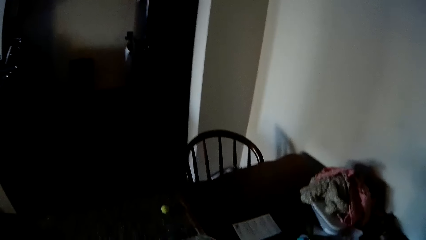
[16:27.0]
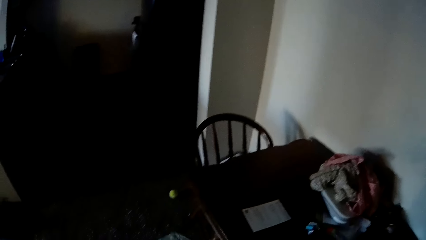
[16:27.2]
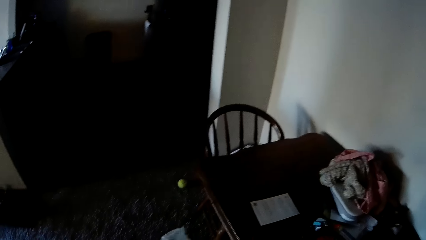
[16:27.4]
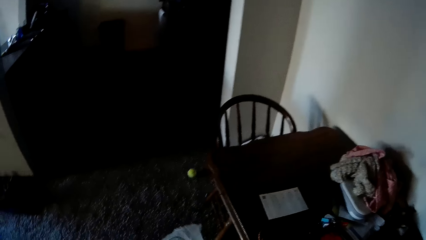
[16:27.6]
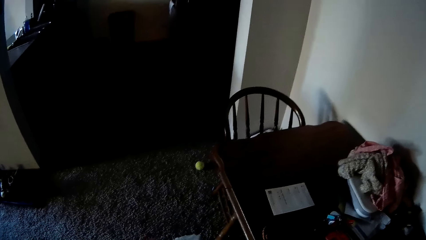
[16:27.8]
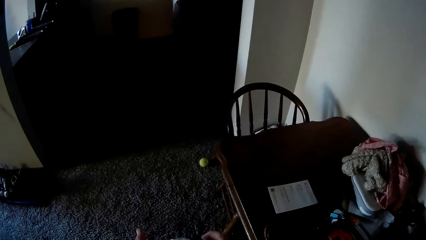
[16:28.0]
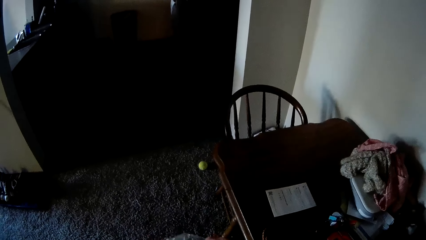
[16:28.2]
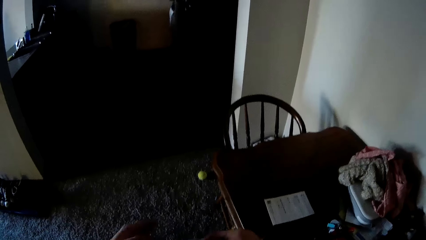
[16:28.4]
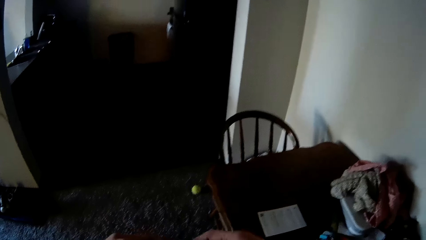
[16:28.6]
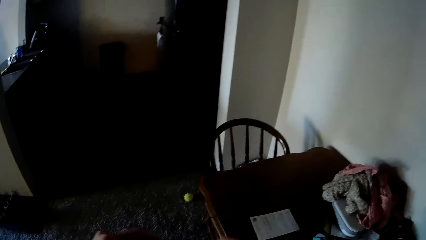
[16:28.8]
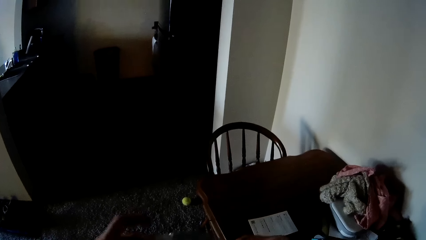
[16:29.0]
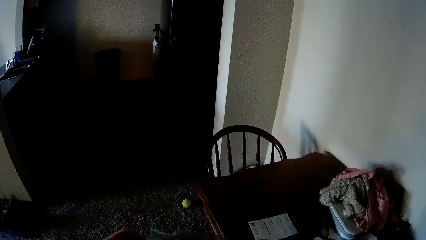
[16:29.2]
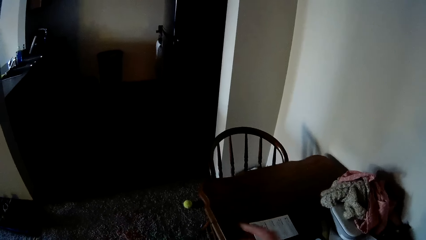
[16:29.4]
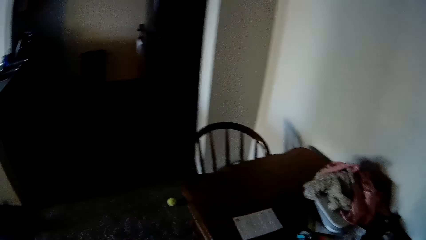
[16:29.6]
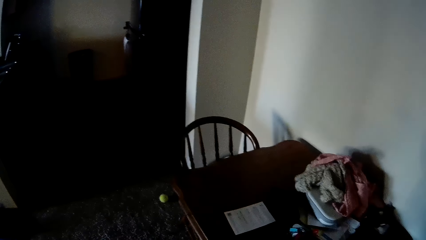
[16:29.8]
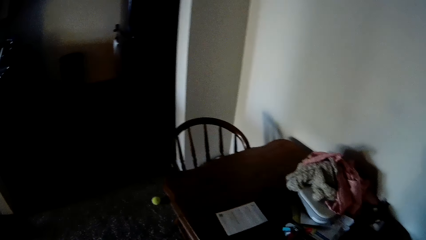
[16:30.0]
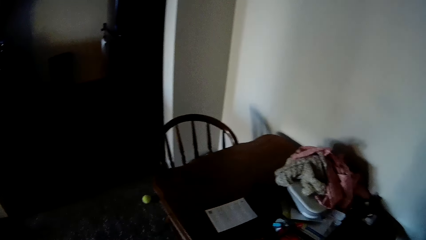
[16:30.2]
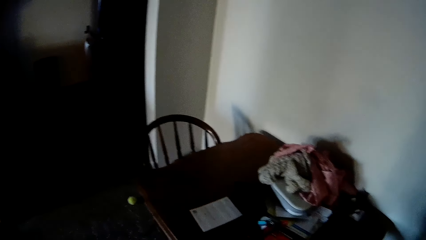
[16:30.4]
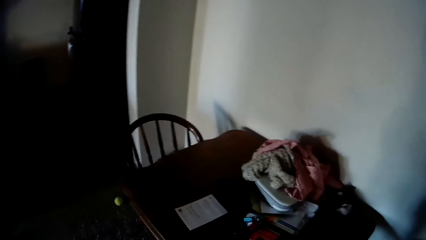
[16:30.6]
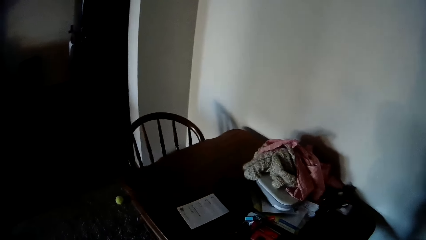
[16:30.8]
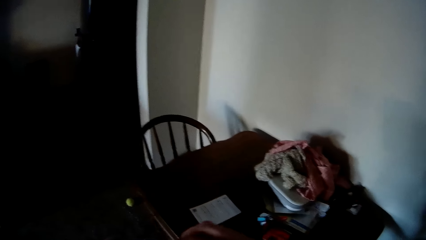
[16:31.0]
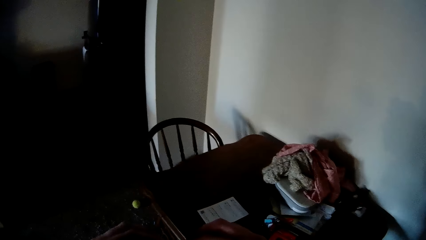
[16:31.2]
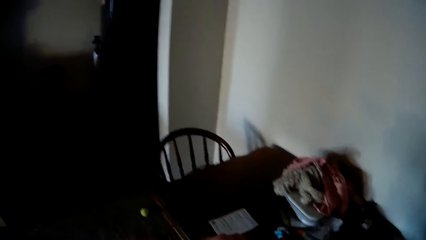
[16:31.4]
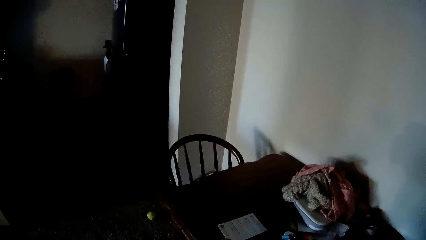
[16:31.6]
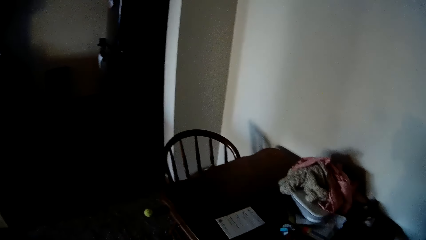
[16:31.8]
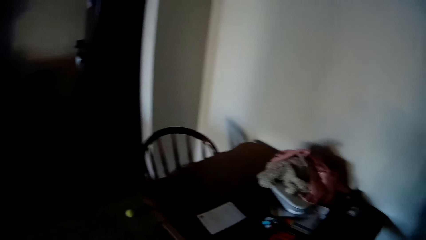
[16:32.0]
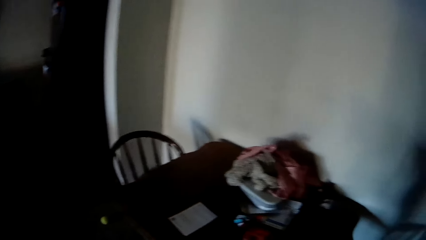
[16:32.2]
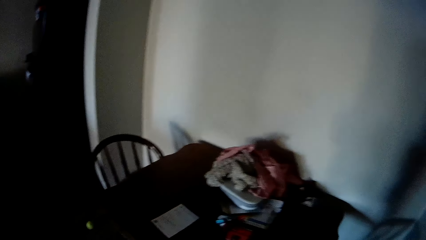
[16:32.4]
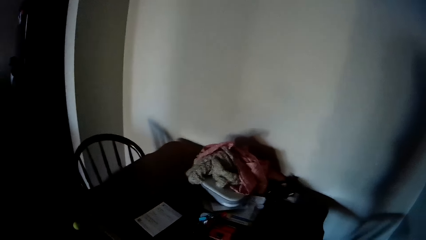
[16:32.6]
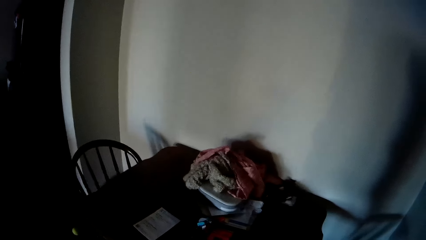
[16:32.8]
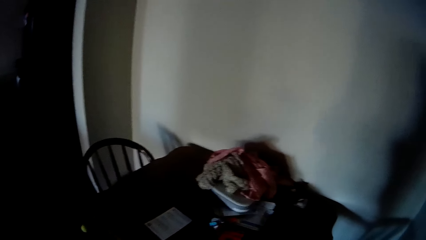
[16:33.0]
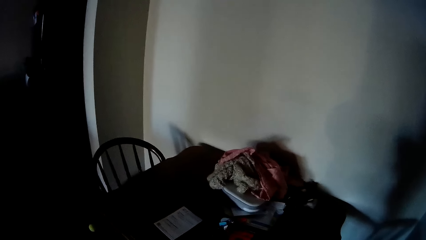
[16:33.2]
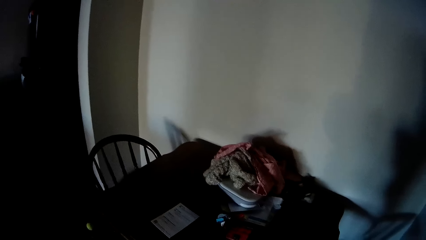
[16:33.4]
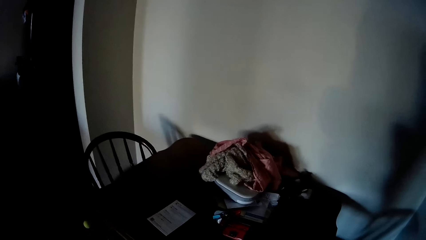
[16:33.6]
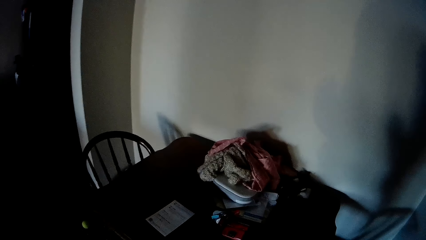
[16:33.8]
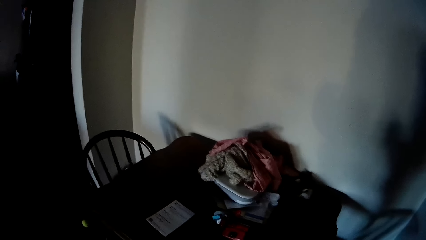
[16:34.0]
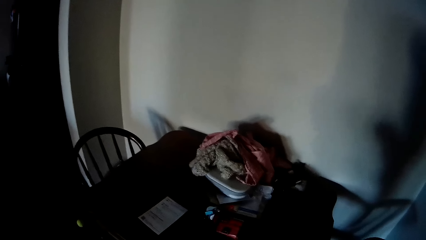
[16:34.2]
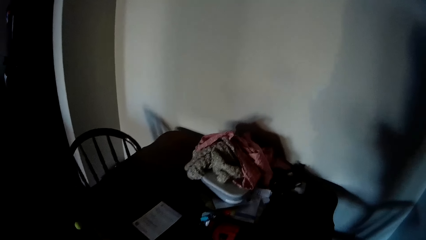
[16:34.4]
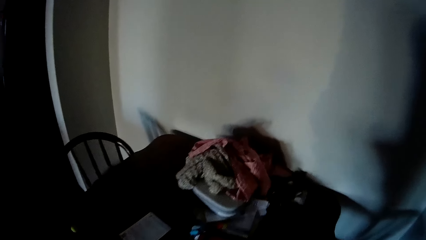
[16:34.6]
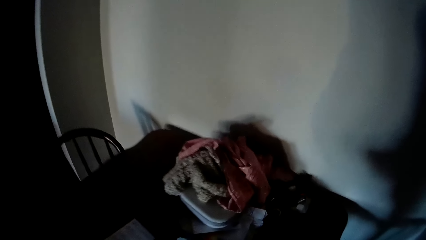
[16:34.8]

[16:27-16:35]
The camera wearer adjusts a polythene bag with both hands.

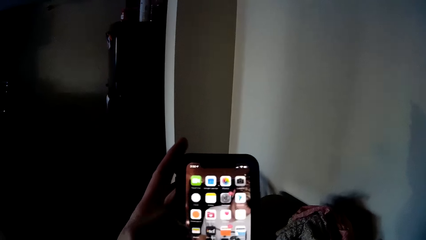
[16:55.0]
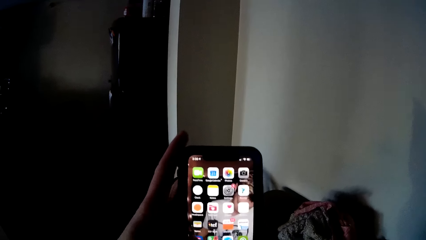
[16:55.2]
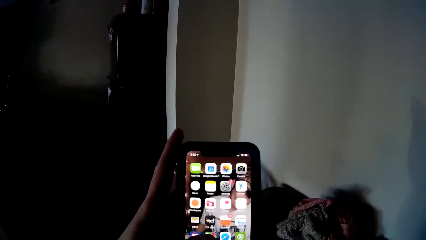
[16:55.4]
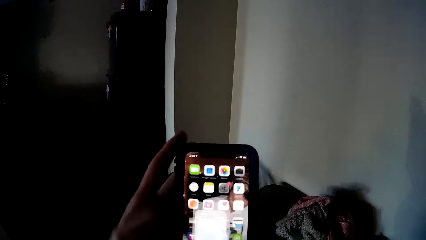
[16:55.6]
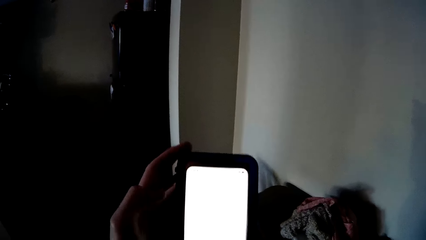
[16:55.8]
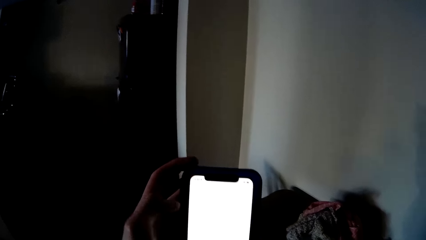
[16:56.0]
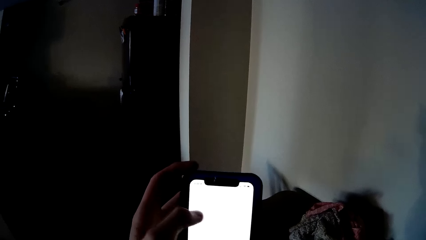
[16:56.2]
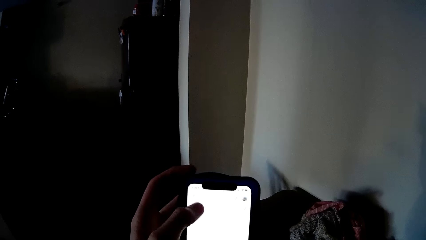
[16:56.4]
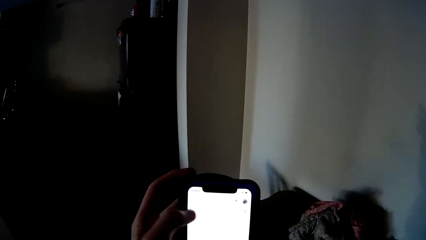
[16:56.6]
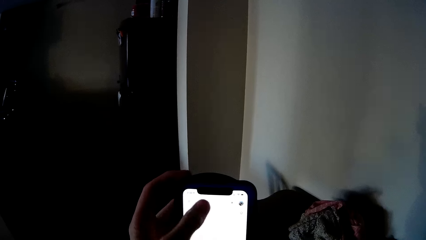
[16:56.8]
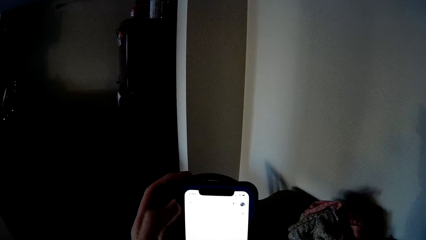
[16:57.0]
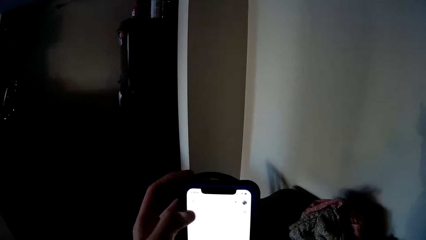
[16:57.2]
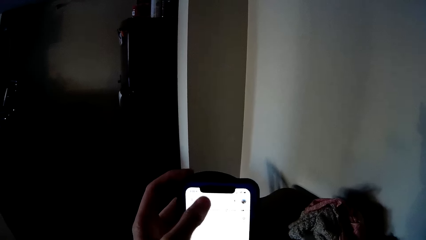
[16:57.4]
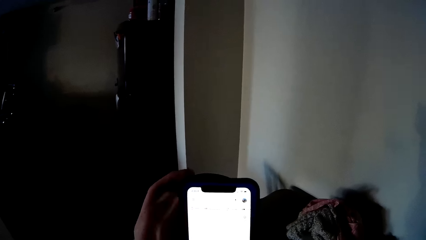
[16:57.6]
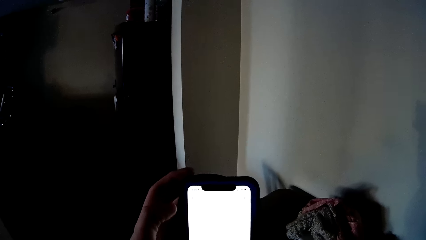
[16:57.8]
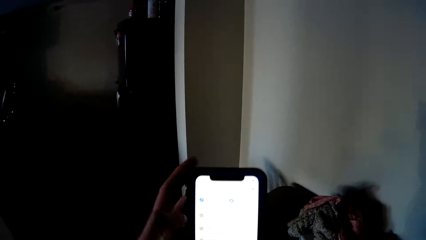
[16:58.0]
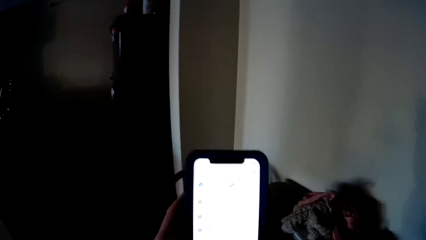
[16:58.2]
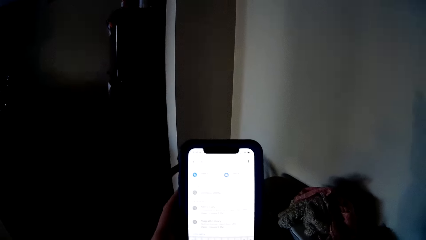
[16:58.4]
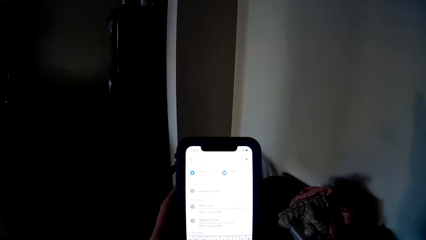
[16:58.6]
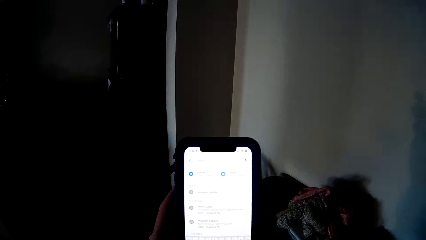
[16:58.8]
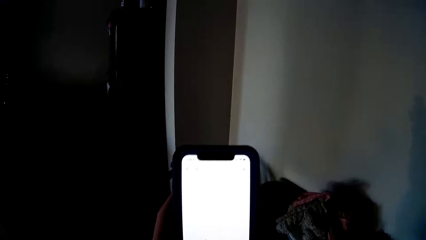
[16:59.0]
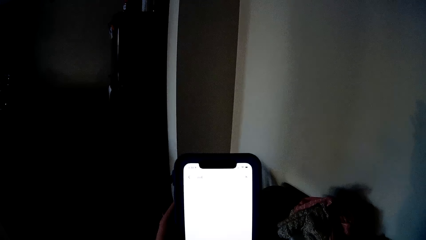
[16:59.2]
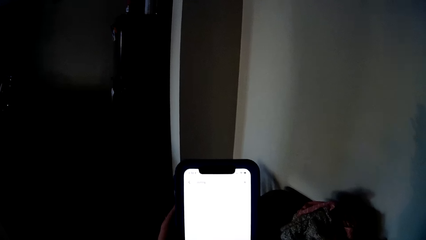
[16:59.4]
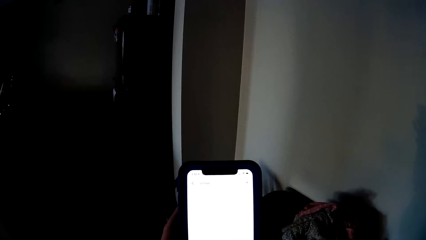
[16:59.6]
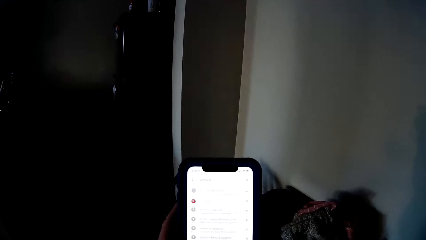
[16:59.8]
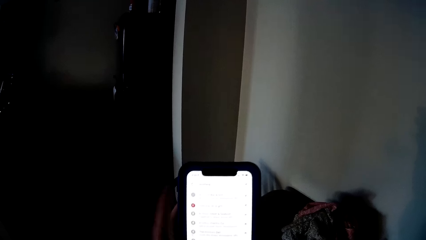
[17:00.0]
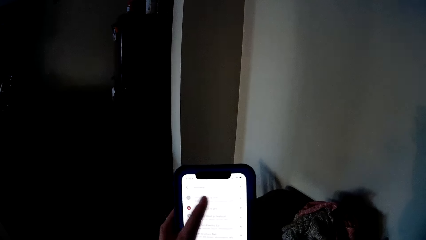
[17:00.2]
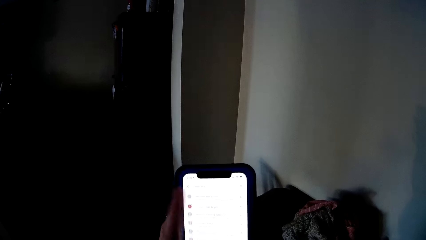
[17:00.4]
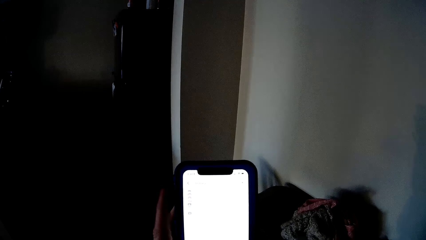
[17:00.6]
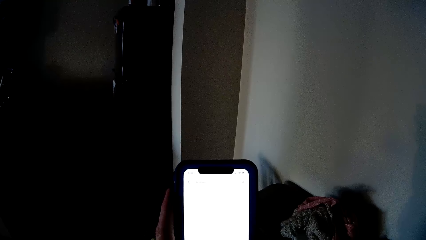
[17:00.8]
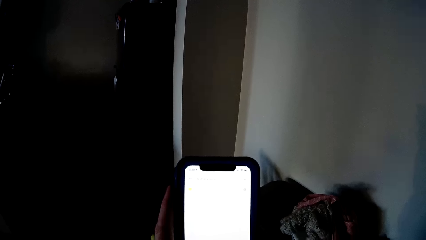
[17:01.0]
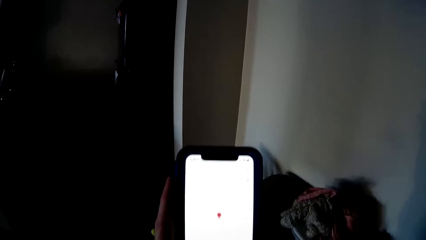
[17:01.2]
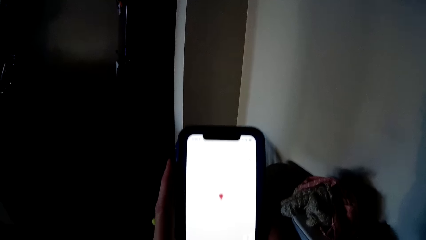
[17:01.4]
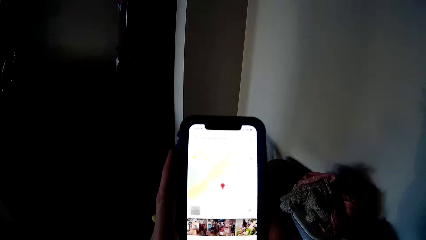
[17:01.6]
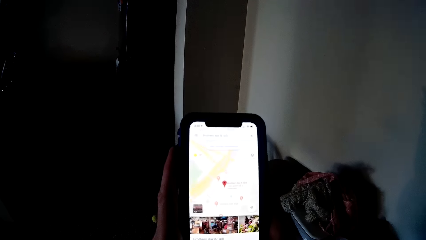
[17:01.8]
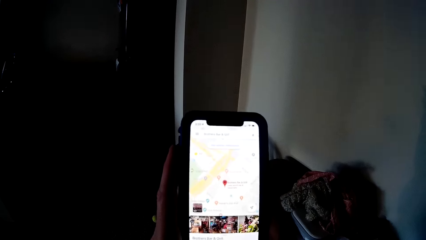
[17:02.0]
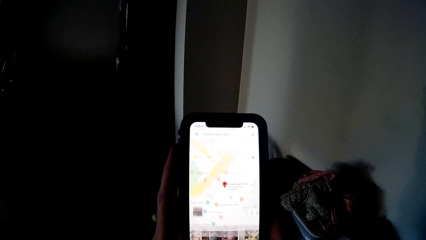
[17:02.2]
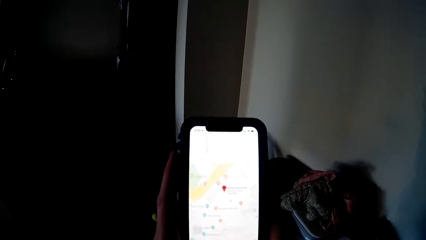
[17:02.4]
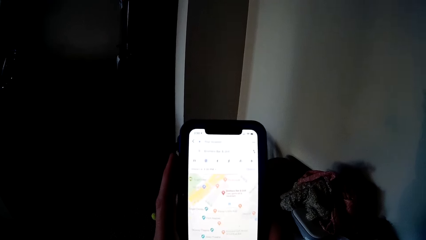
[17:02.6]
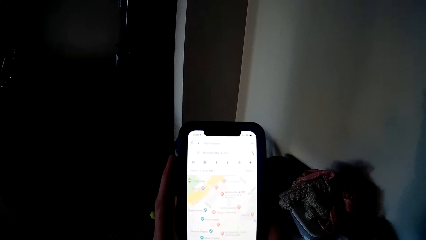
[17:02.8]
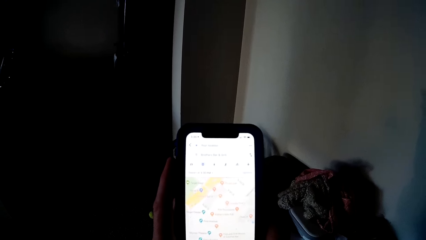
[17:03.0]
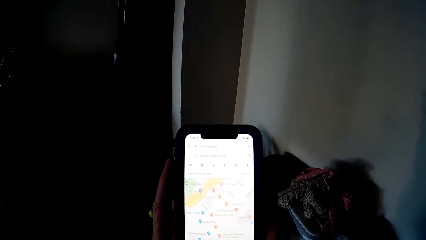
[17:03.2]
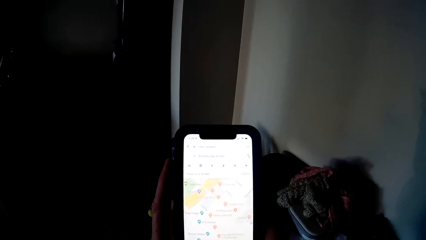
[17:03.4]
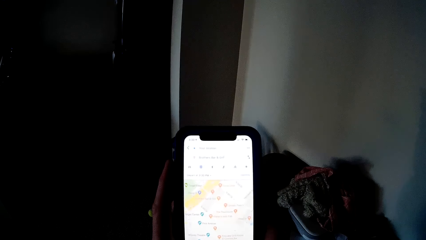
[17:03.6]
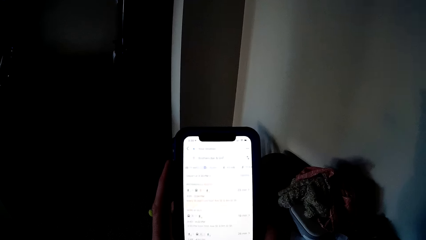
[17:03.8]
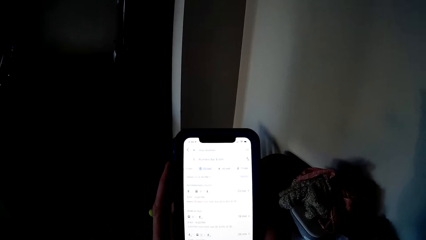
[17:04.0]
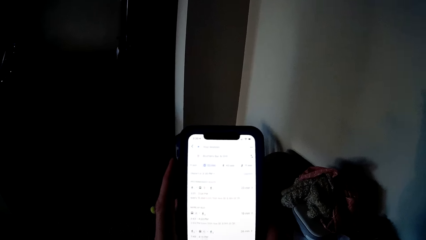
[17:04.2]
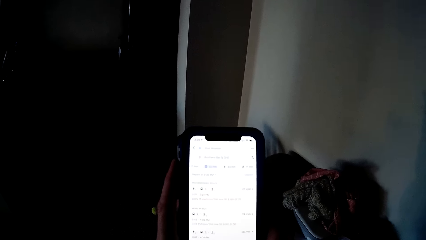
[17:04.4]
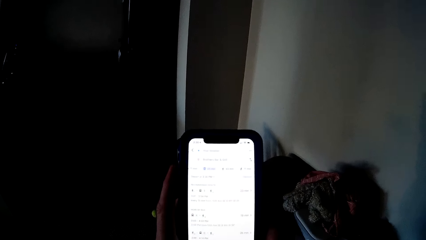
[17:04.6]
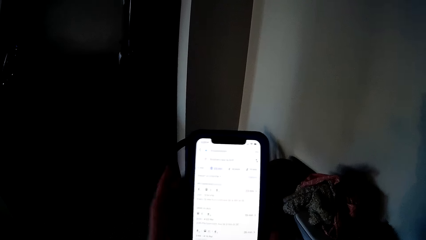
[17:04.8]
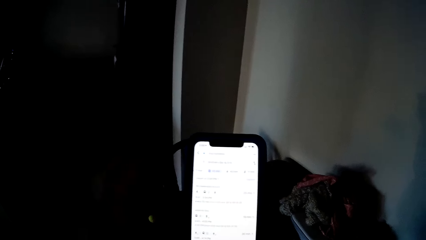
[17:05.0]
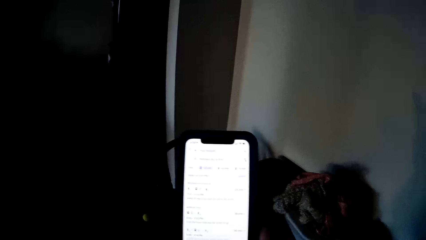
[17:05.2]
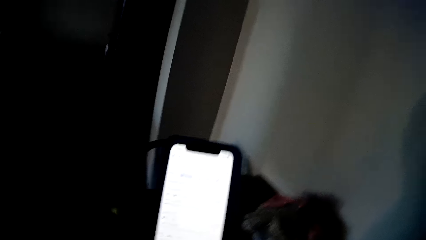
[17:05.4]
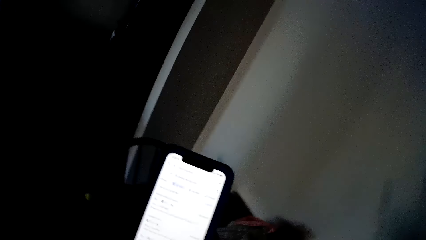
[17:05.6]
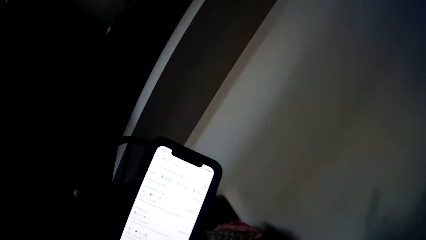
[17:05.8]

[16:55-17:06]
The camera wearer scrolls a phone on her hands.
